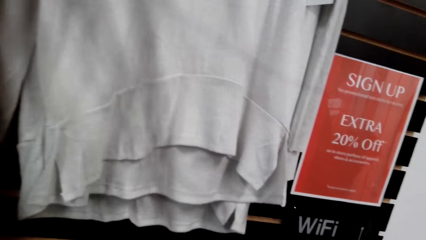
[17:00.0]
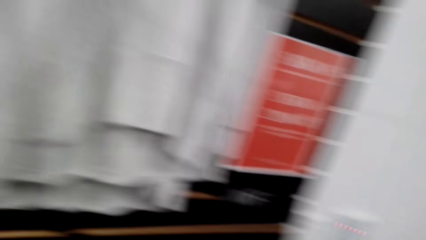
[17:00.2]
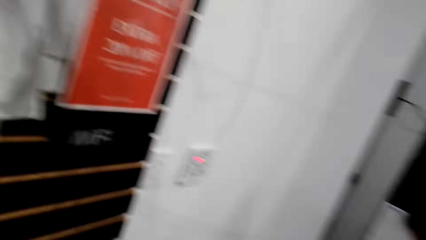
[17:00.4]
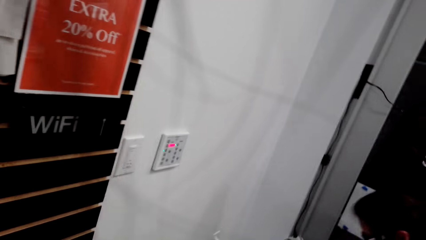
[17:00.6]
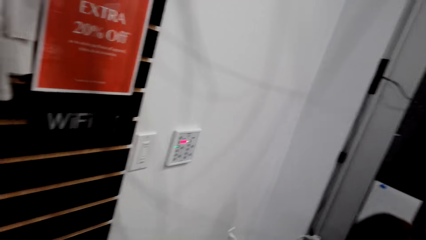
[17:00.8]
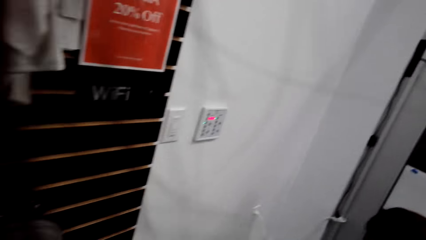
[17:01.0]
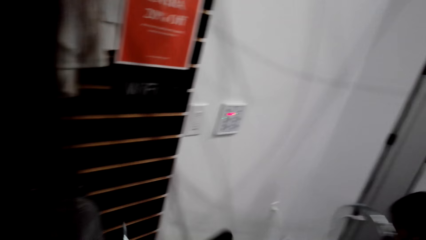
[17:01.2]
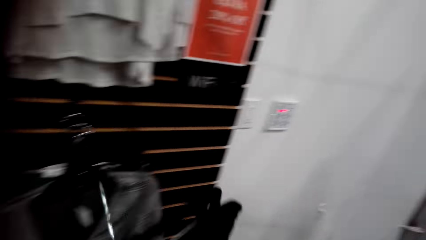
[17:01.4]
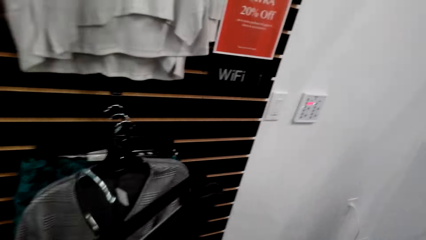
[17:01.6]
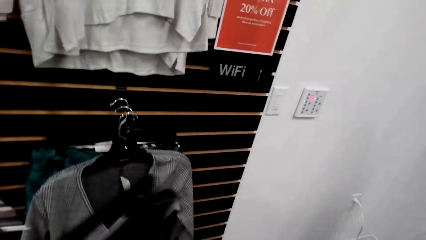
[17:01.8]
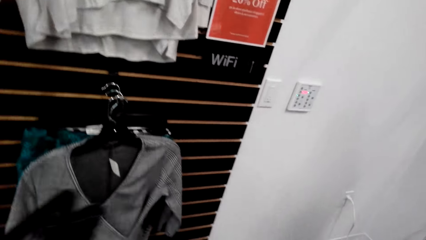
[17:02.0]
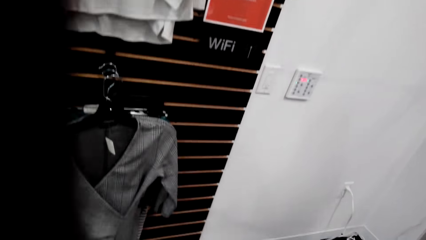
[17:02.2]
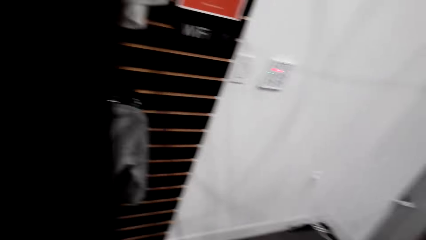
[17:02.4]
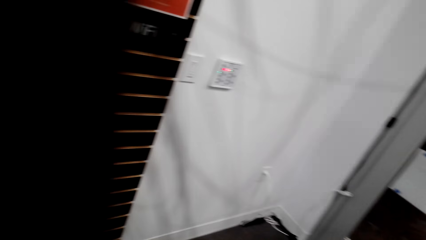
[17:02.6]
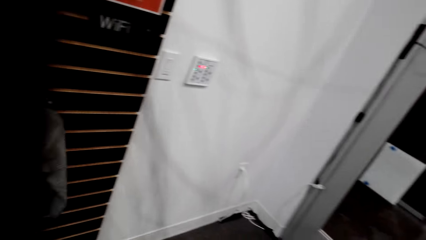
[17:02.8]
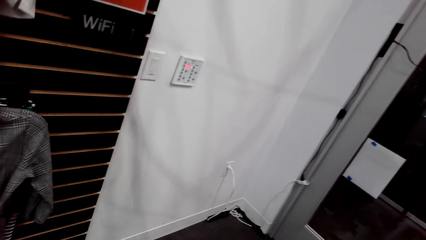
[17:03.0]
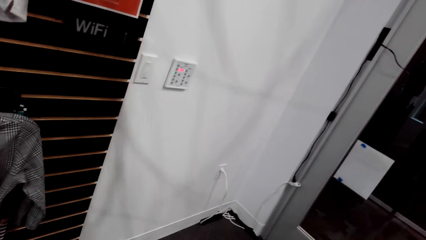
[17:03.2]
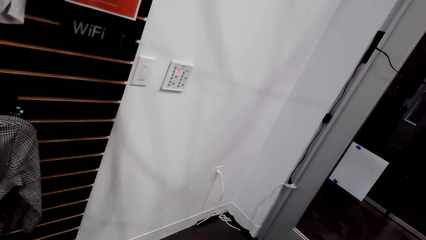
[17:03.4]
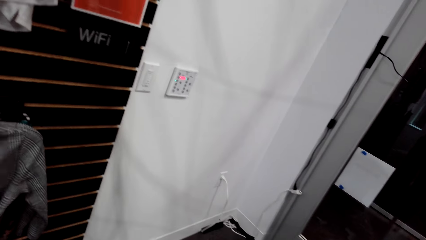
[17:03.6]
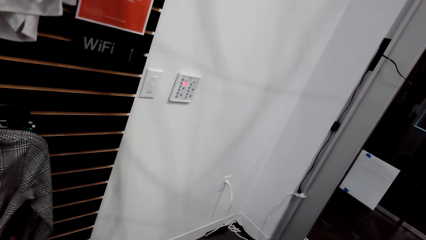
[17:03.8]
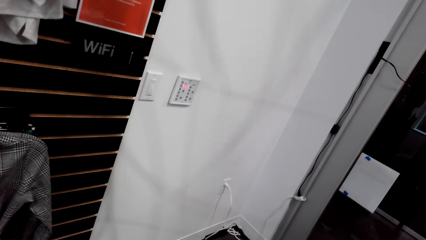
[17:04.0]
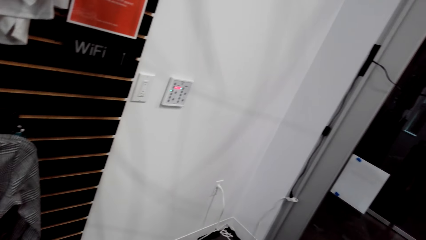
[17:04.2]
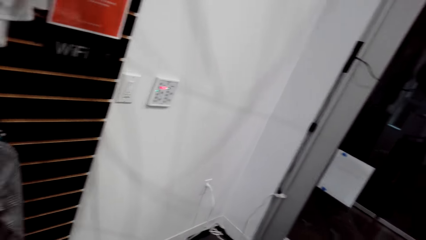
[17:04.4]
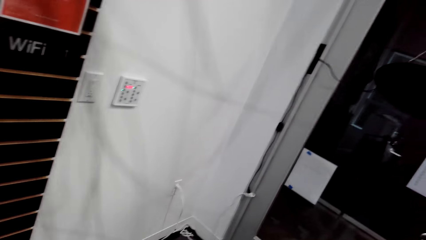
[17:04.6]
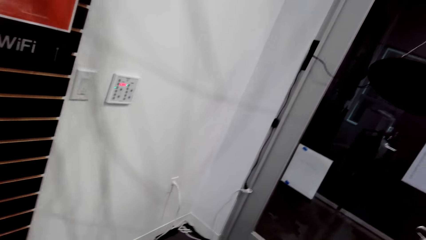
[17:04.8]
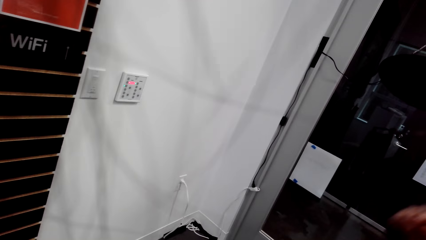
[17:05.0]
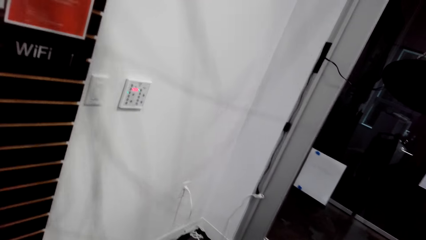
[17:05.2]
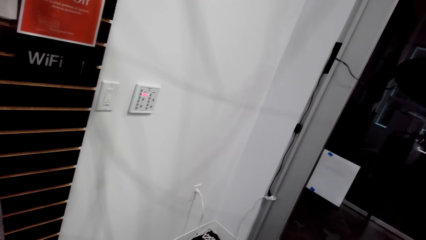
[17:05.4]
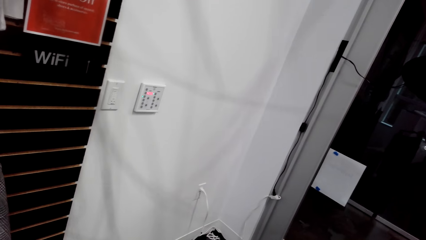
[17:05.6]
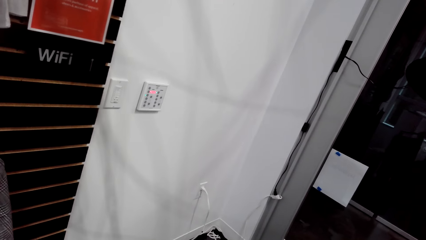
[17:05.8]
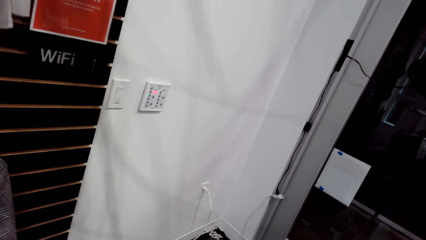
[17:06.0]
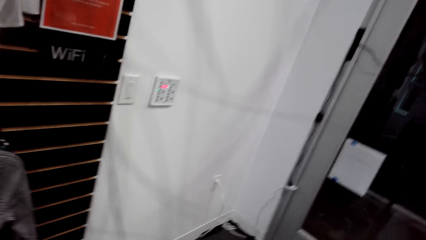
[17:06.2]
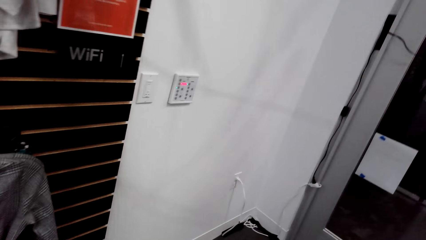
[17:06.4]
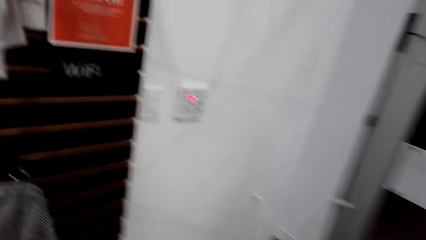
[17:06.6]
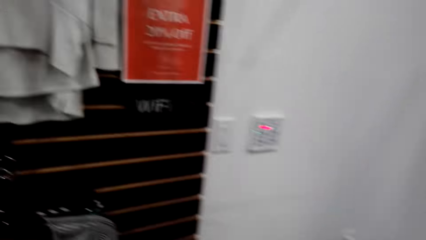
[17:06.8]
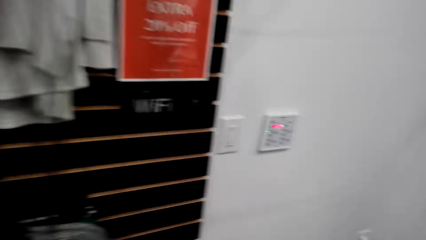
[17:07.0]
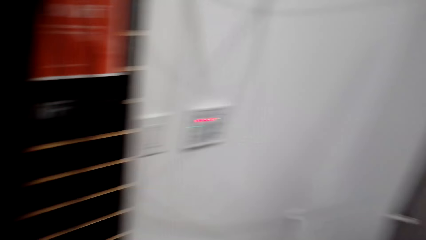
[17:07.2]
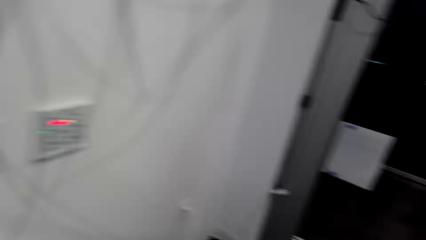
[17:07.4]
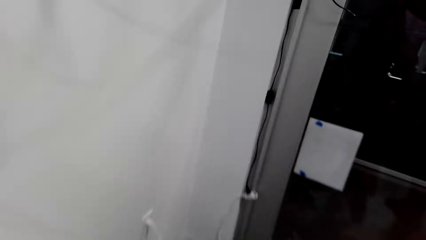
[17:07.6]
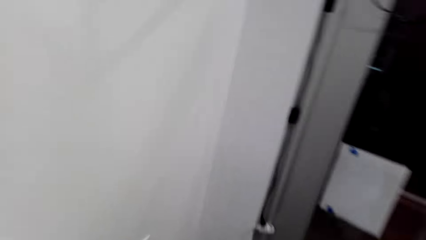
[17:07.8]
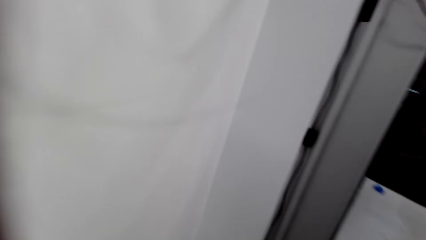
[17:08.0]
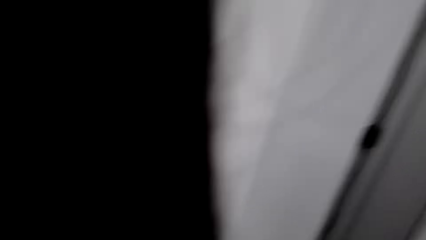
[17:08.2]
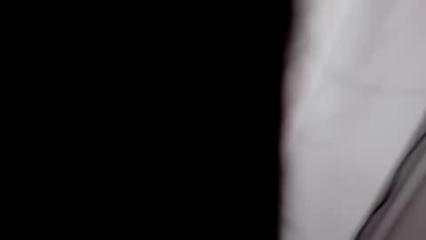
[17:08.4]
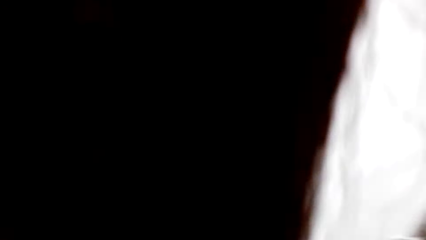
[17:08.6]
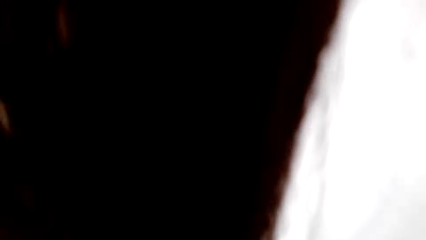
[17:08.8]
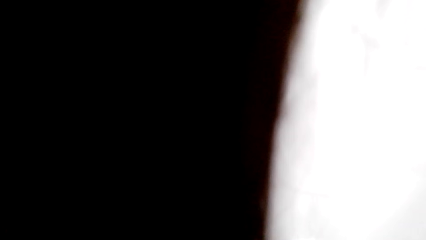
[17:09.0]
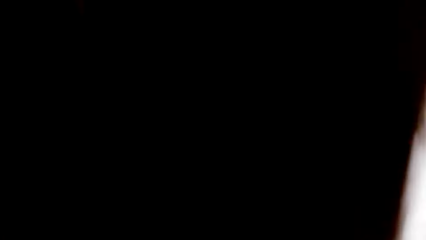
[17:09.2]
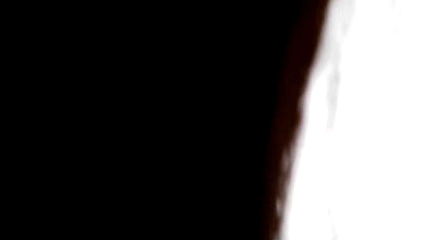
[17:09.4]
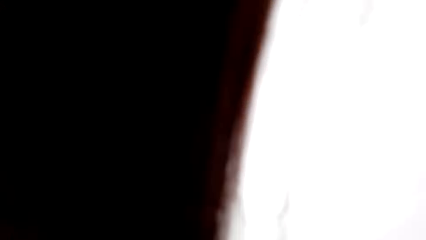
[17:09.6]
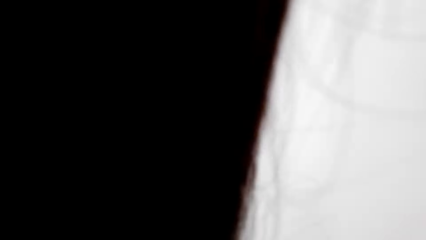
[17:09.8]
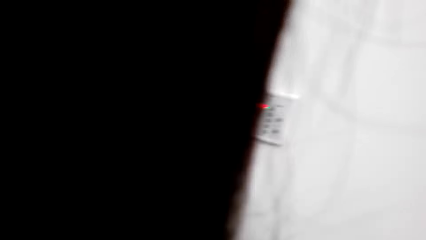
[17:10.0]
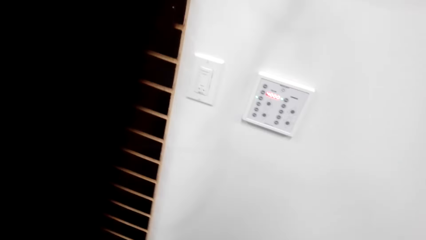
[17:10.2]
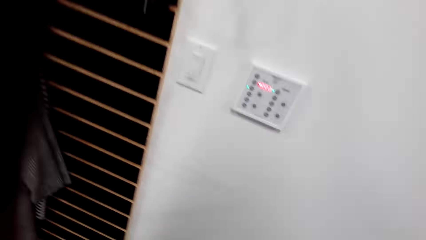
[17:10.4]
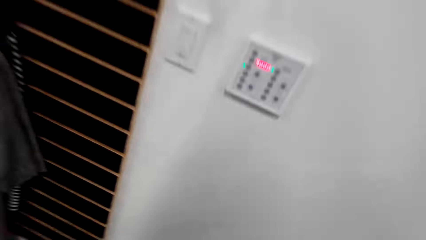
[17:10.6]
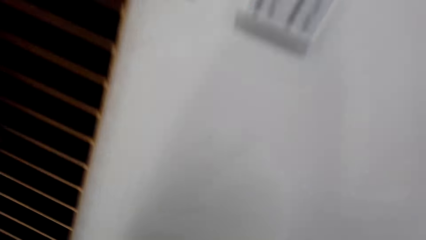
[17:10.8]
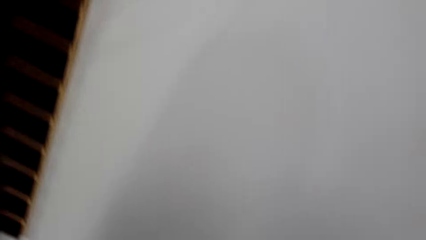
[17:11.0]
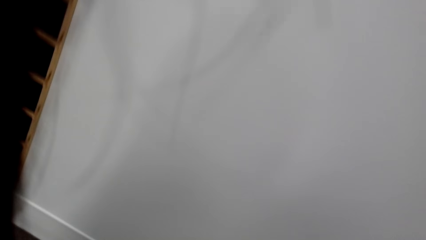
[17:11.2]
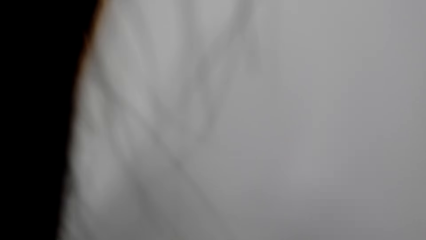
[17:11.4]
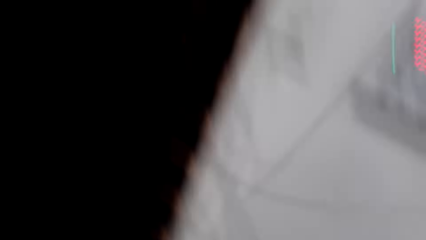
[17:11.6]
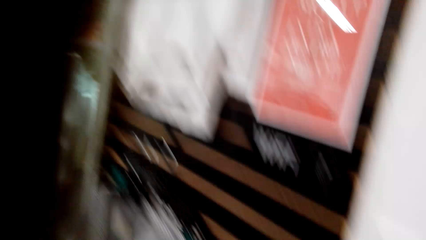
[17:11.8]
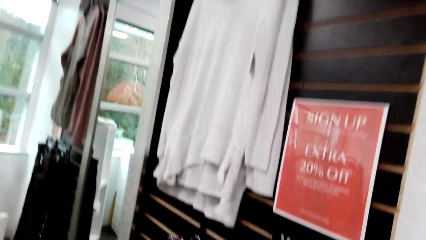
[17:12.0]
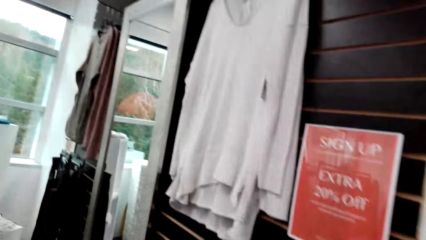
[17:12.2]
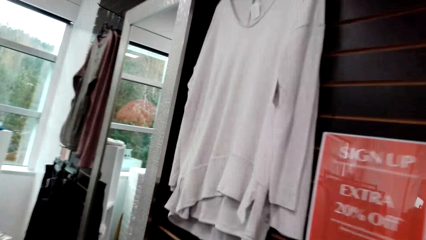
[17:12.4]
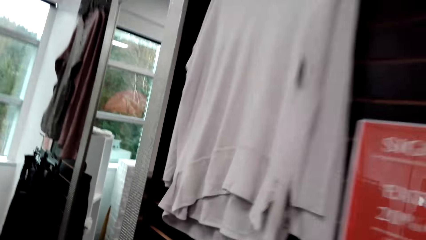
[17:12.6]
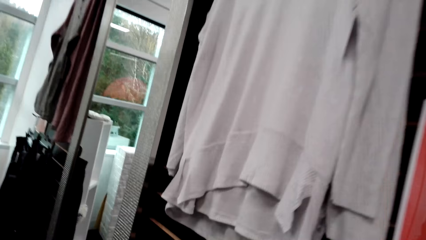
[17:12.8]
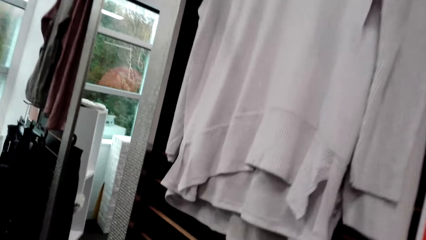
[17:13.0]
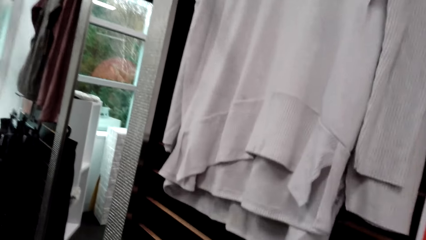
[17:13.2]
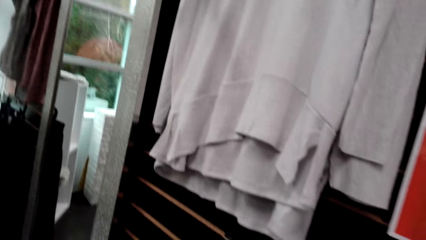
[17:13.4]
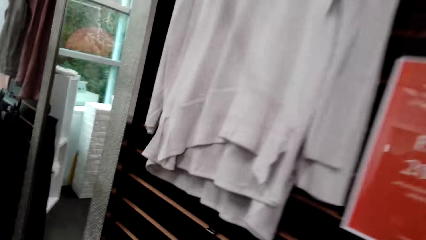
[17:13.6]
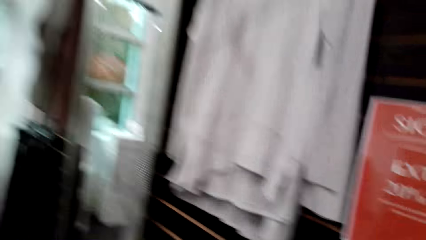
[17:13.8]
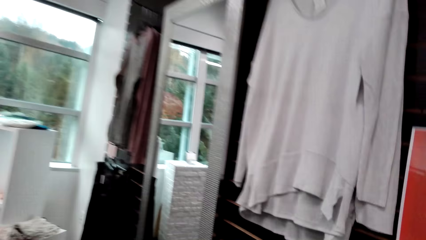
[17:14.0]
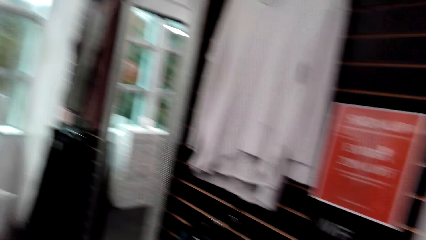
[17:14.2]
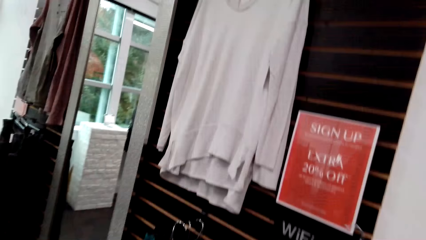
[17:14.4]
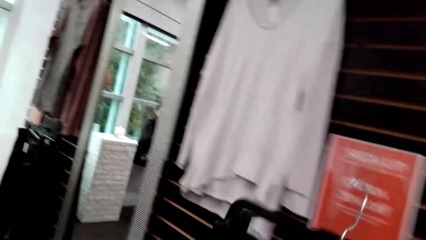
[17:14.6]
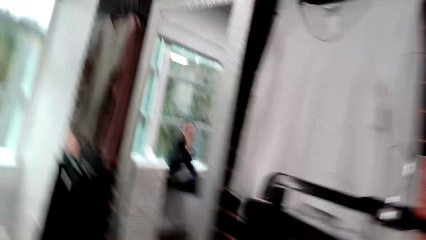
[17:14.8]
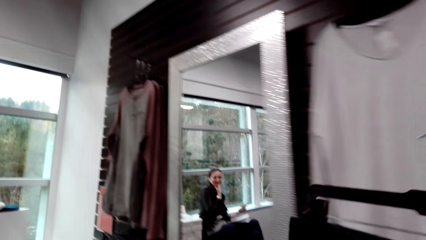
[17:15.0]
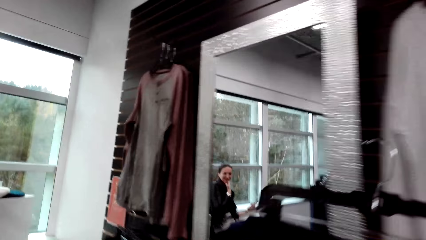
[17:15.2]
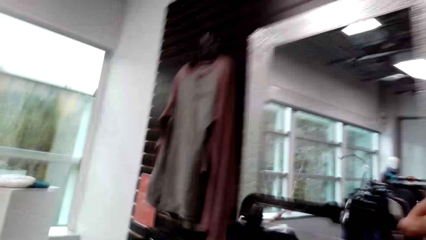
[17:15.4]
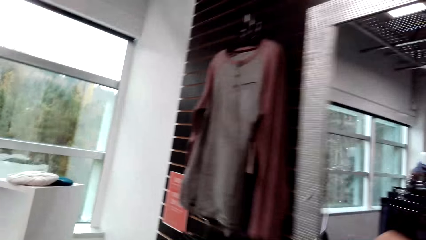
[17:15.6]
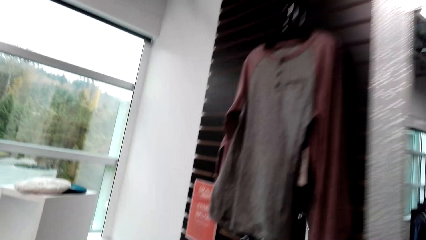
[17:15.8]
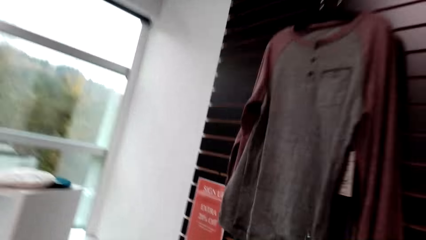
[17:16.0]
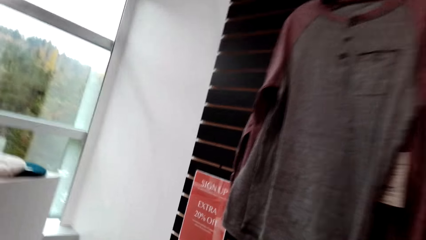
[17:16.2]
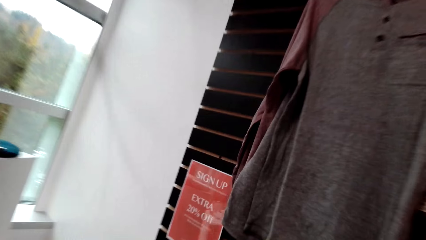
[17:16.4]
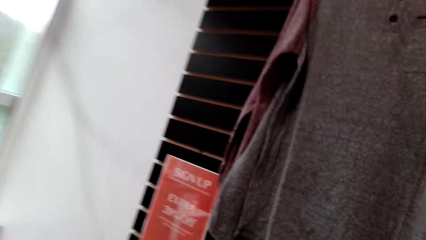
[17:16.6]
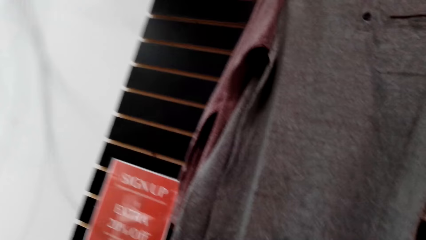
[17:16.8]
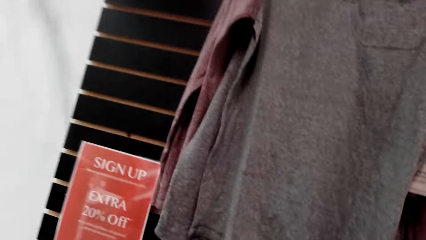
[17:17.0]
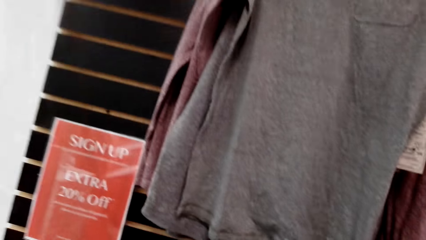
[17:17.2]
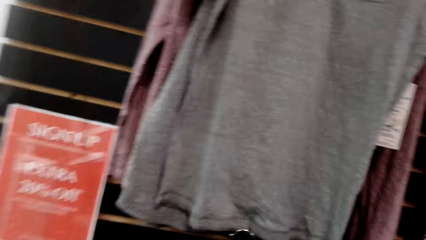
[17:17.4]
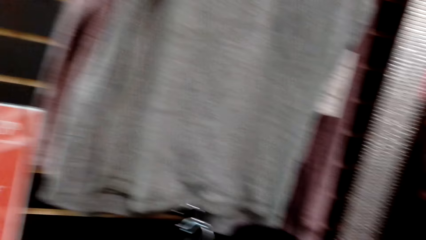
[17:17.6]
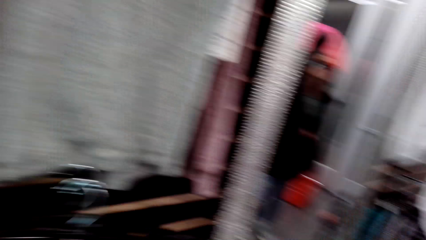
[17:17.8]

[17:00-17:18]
The camera wearer talks to a man. They hang clothes. The man talks to the camera wearer. The camera wearer talks to the man.
